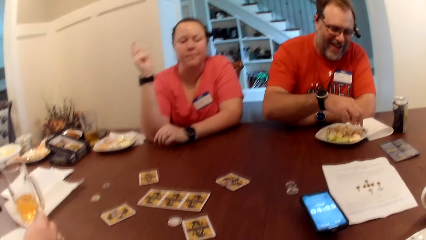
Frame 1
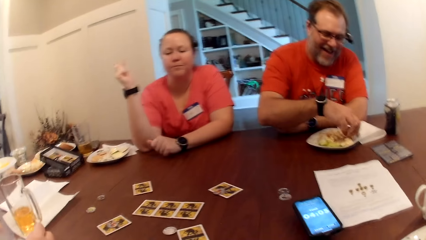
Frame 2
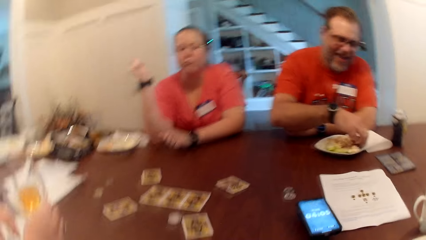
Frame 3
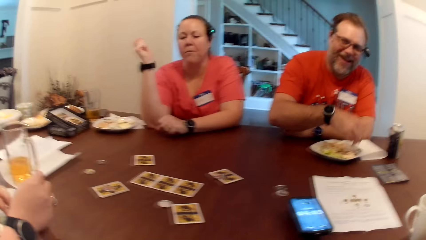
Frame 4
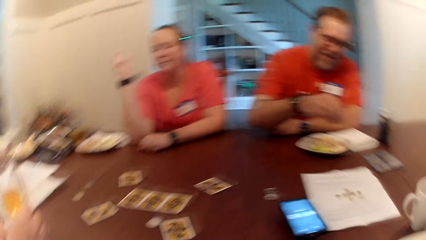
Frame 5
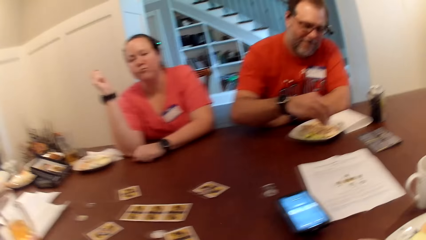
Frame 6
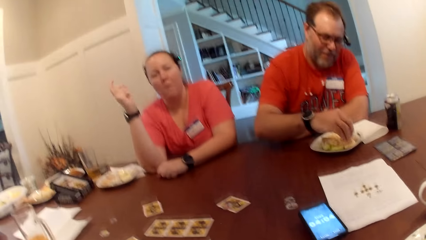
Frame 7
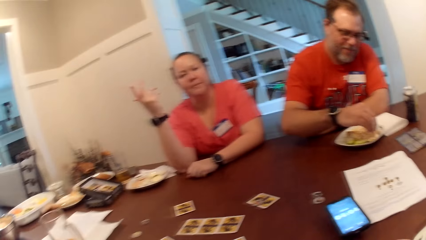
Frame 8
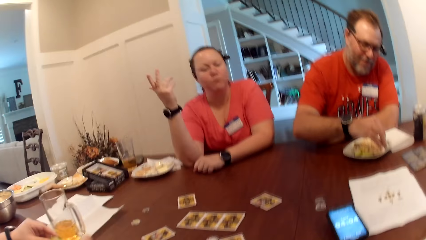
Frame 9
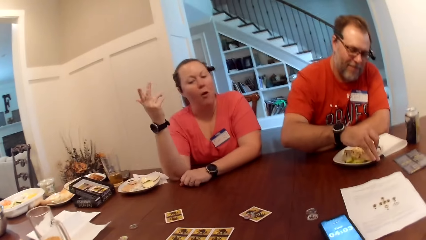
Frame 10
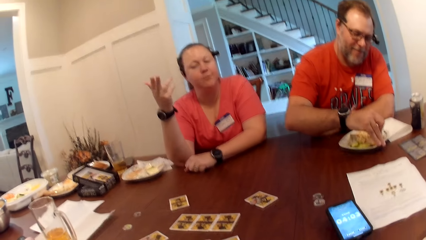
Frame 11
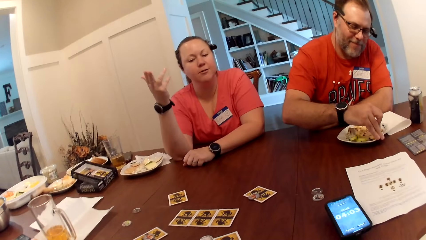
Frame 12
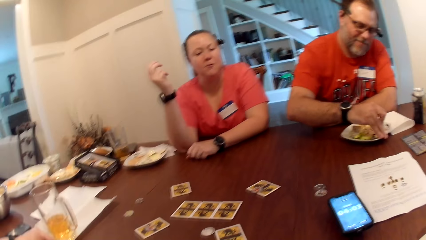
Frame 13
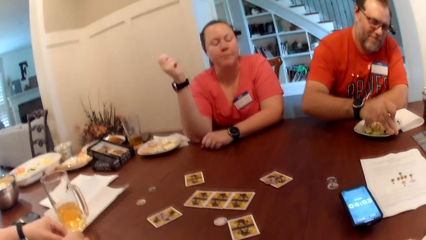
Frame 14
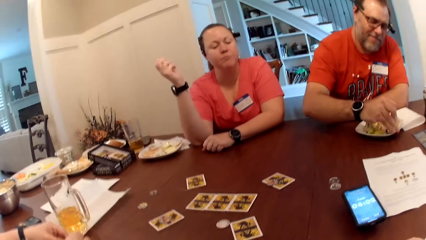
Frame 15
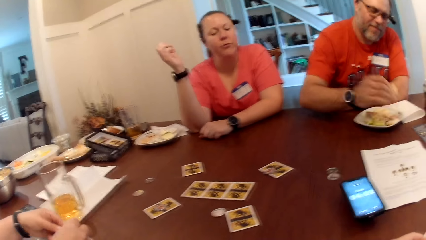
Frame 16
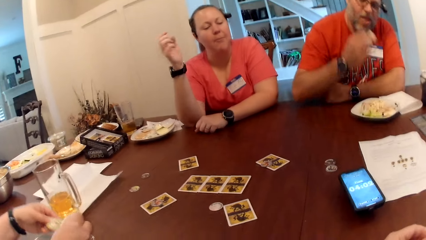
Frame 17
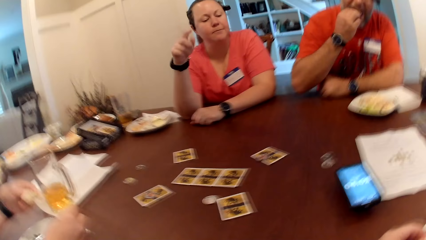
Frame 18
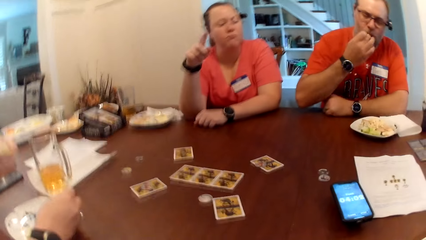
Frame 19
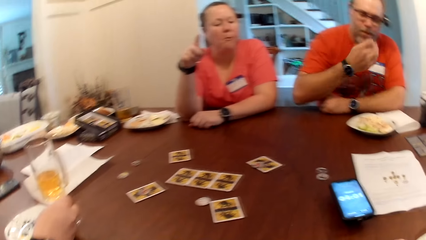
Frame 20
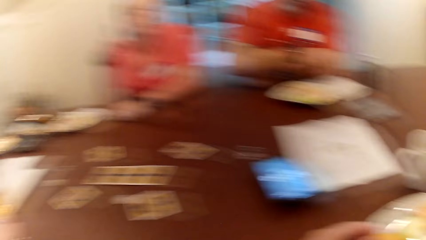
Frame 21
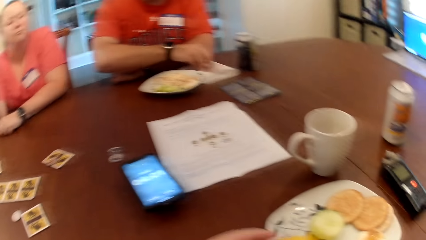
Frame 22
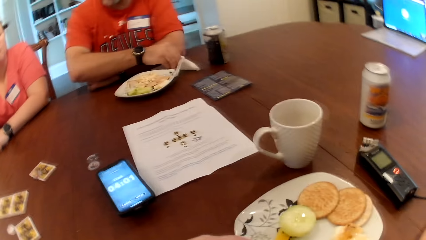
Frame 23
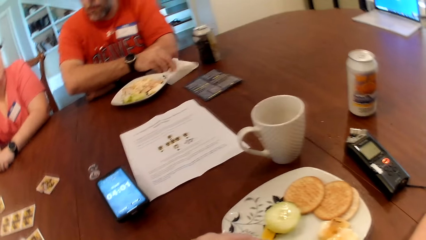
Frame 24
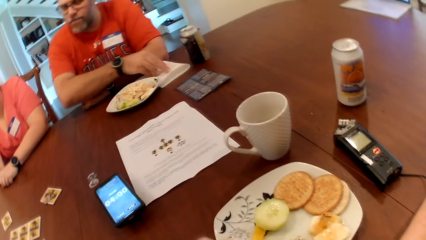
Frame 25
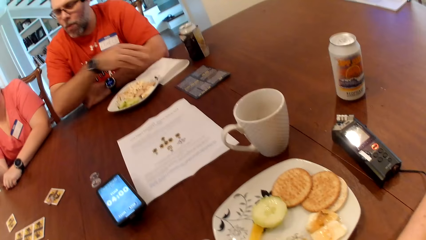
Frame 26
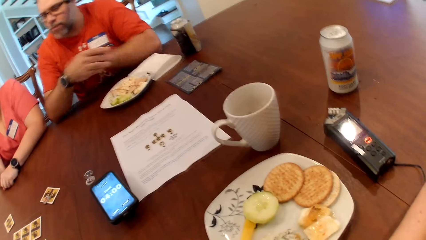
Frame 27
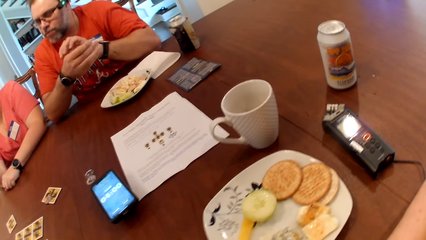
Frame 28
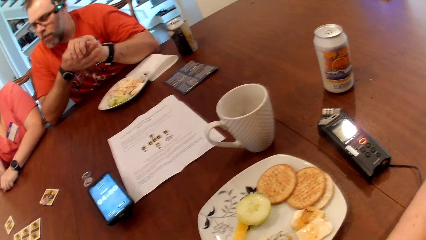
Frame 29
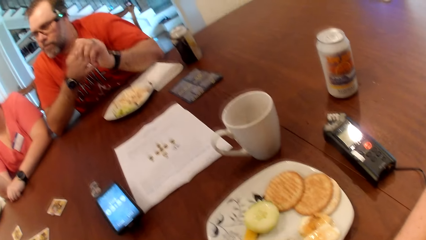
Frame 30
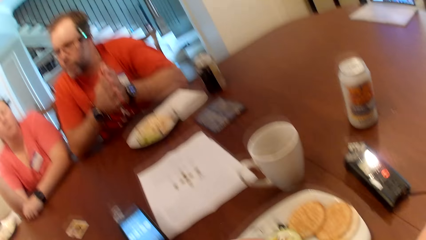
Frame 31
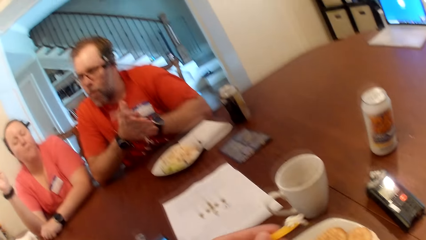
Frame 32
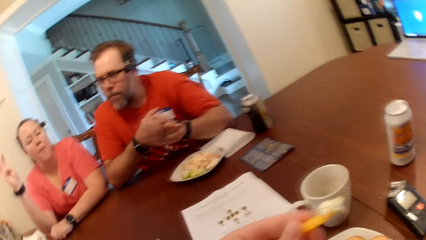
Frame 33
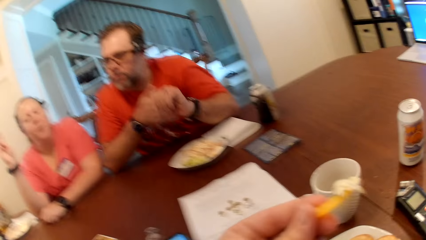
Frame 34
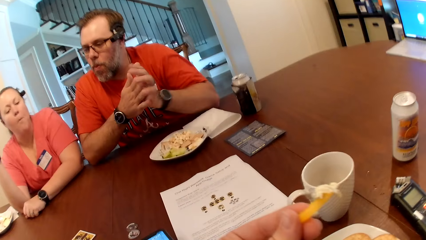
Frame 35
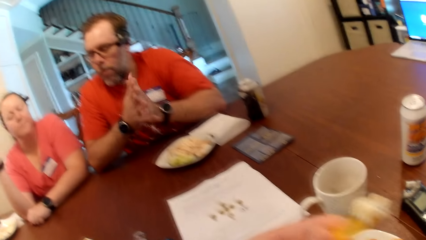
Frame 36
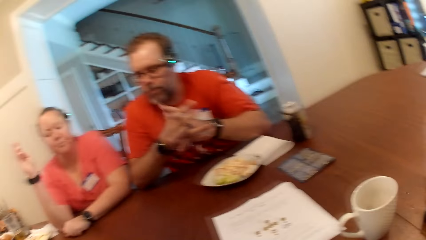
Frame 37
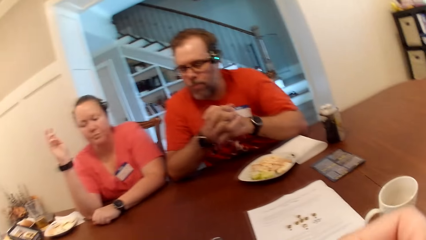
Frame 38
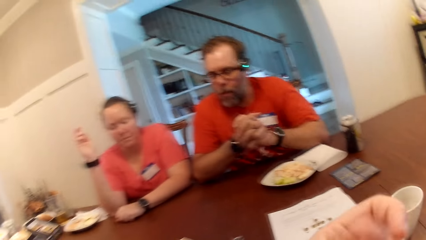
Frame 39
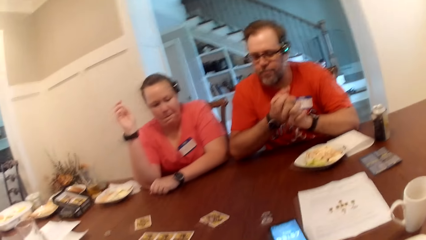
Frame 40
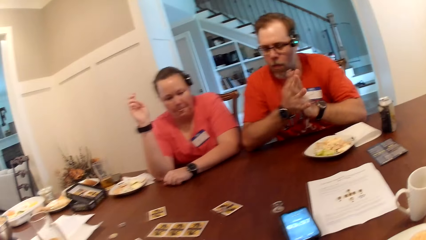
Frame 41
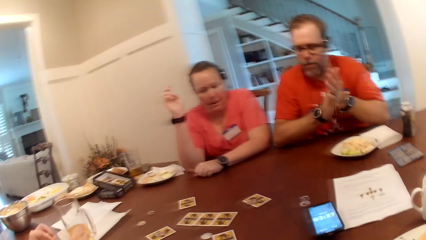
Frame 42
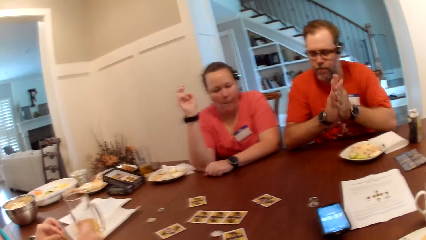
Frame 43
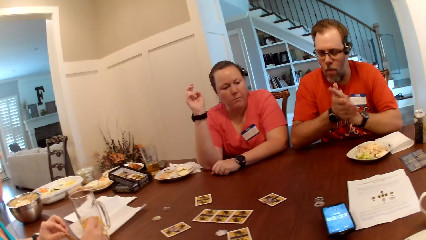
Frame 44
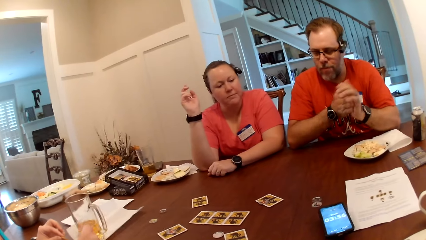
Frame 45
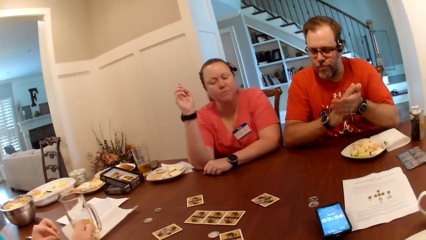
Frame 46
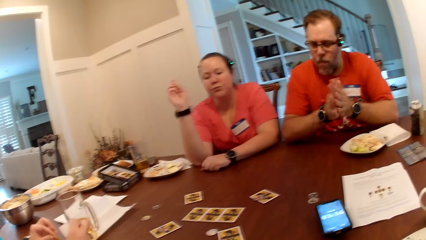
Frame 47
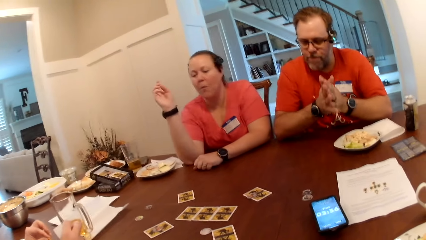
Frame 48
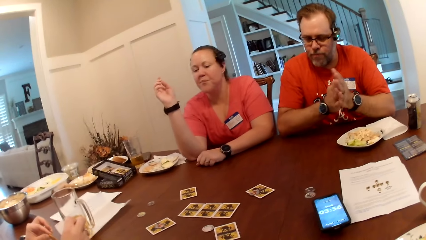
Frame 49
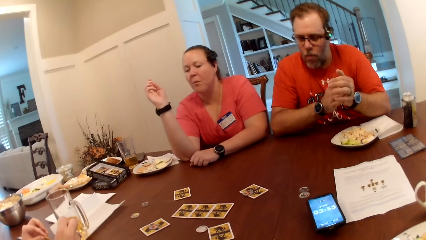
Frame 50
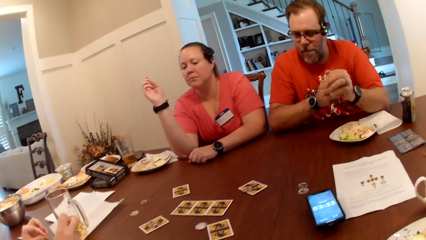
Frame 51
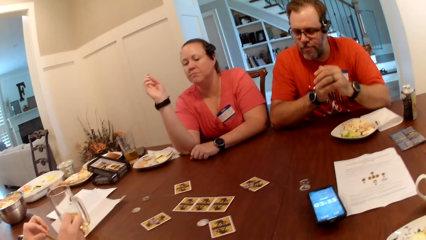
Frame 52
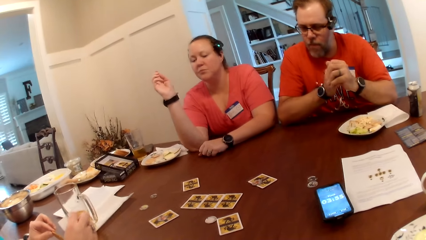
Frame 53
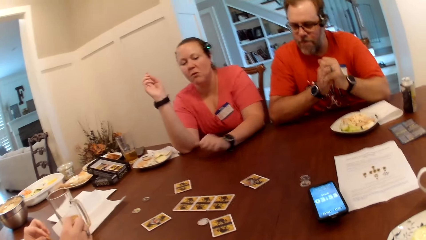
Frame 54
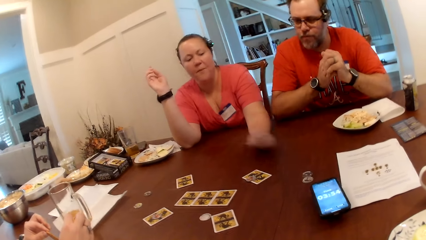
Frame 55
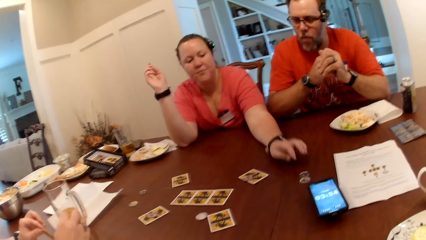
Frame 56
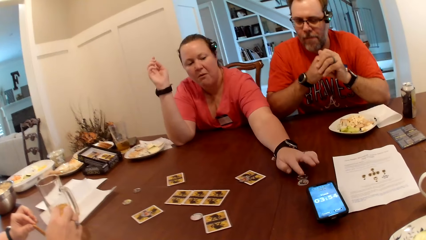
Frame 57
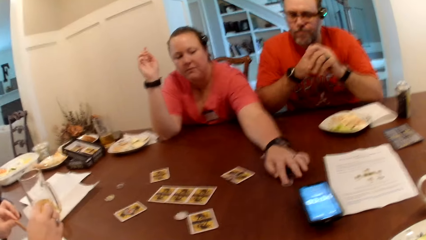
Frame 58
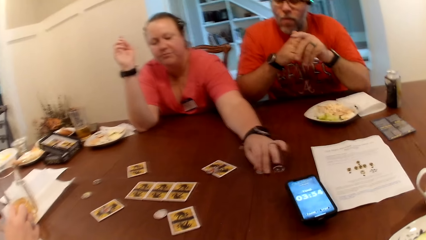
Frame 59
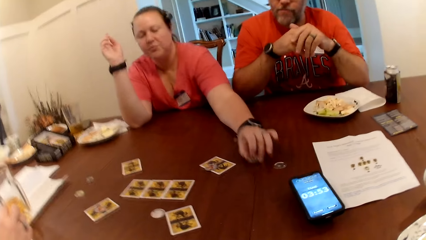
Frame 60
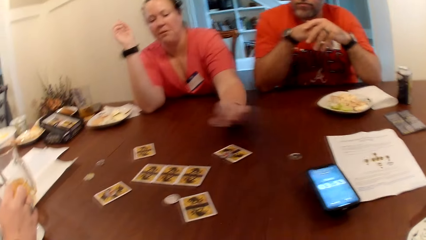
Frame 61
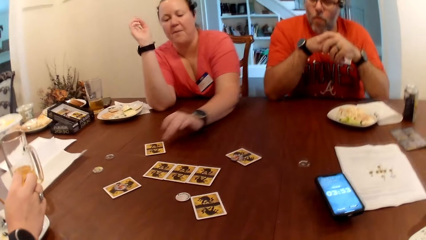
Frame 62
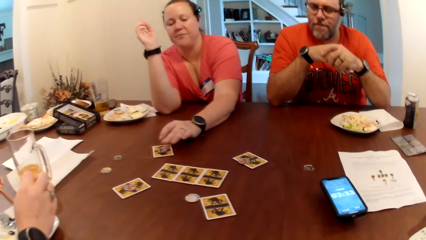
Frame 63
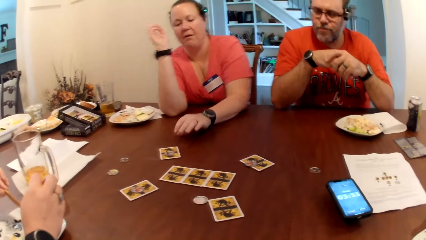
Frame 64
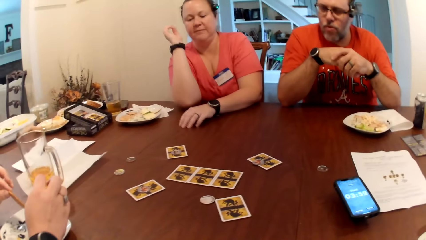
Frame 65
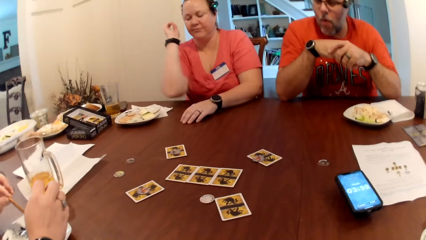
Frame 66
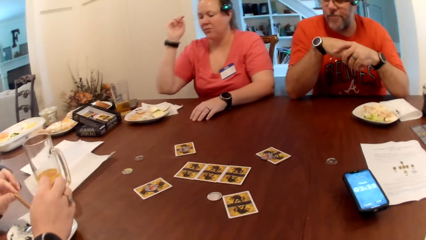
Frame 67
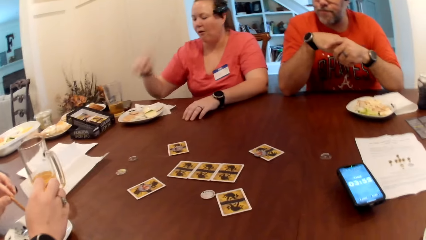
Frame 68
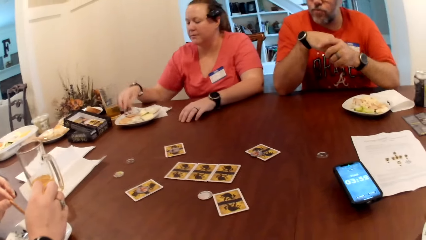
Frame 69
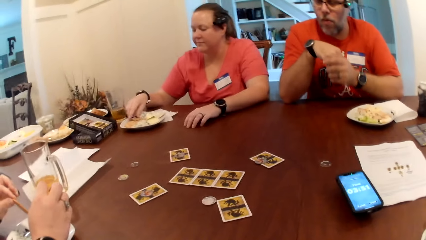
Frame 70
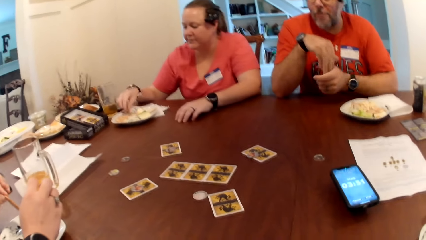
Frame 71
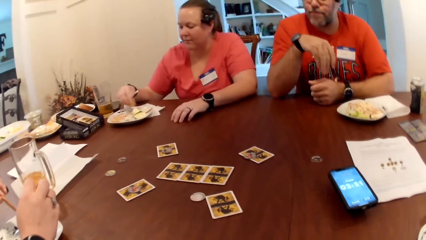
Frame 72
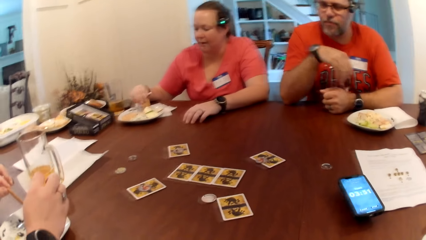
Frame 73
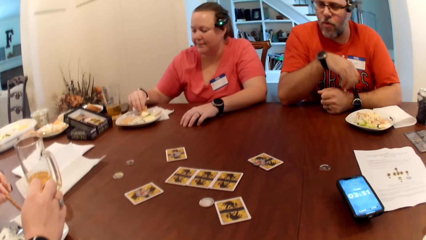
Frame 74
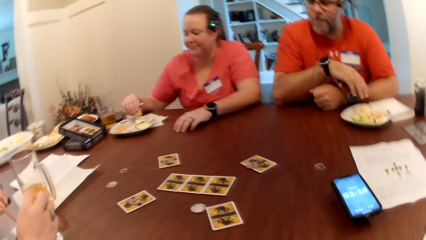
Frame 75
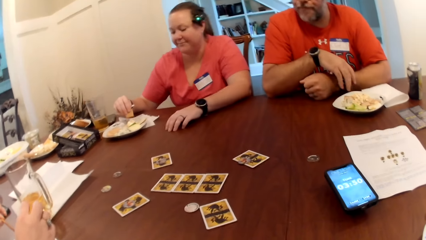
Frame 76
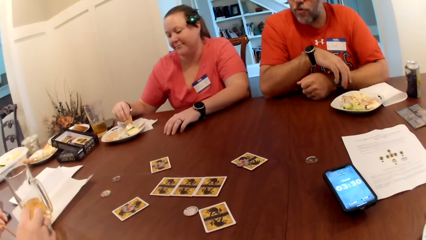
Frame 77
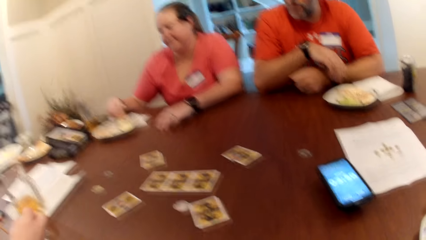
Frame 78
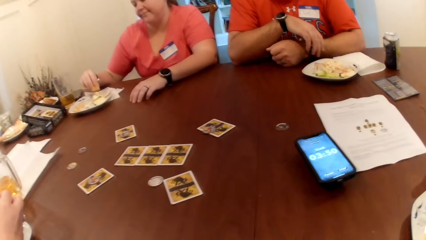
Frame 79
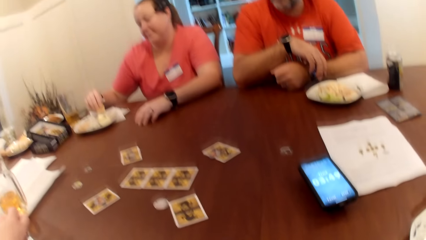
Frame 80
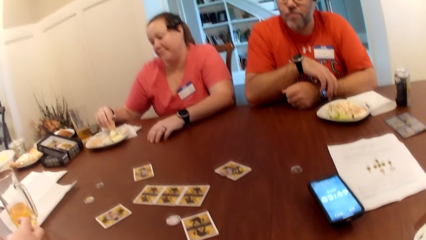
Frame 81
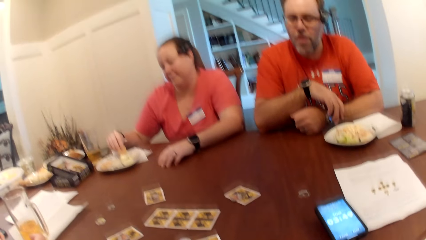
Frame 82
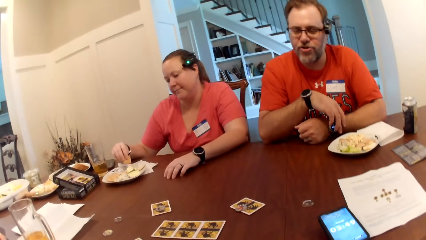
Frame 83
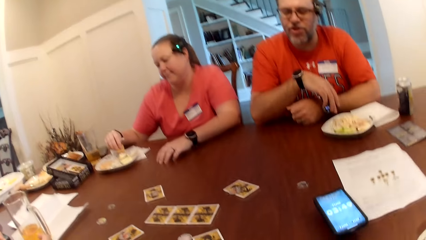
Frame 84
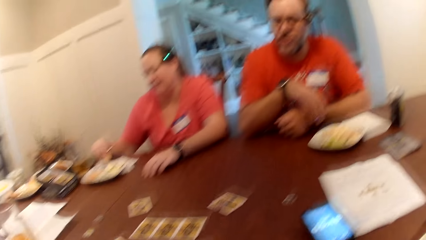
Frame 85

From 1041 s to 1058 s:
The man picks fruit from the plate with his right hand. The man eats the fruit in his right hand. The man cleans his right hand with the tissue paper on the table. The man rubs both hands together. The woman picks the token with her left hand. The woman drops the token on the card with her left hand. The woman picks fruit from the plate with her right hand.
